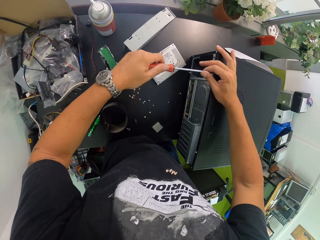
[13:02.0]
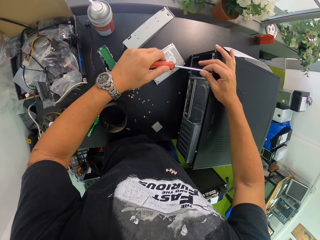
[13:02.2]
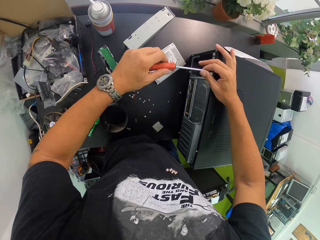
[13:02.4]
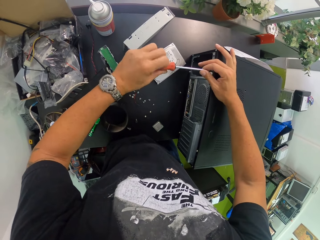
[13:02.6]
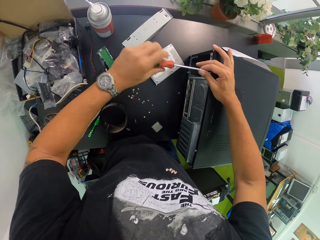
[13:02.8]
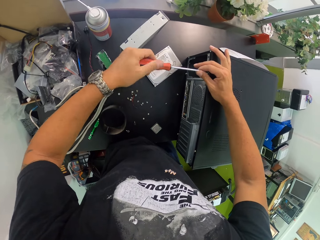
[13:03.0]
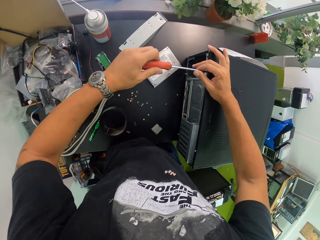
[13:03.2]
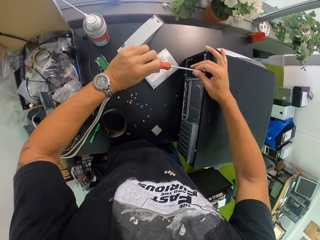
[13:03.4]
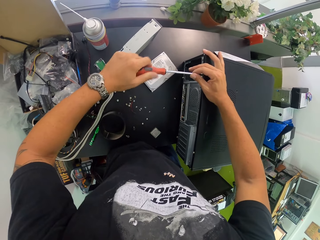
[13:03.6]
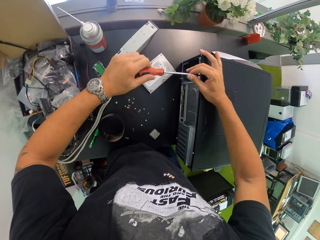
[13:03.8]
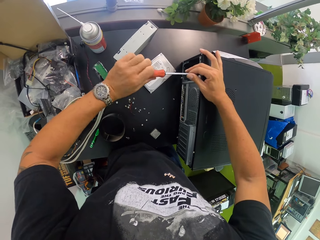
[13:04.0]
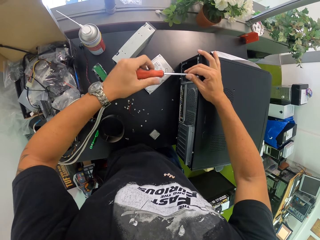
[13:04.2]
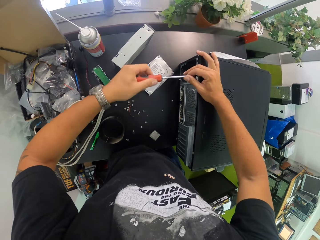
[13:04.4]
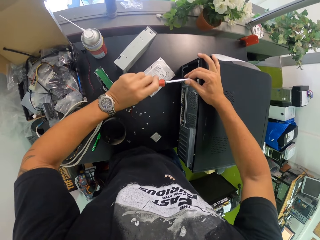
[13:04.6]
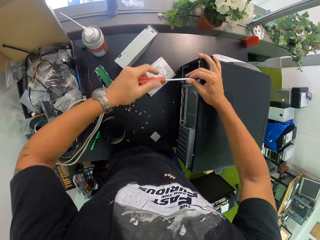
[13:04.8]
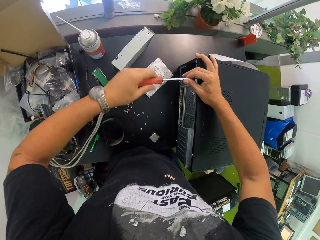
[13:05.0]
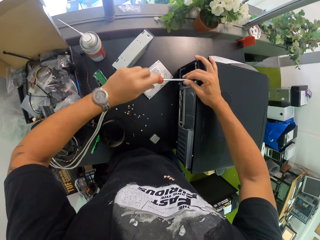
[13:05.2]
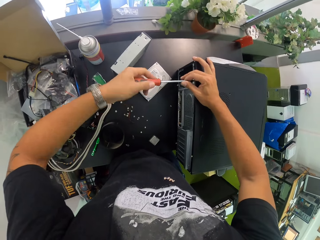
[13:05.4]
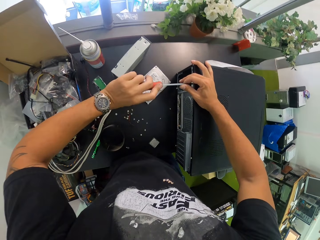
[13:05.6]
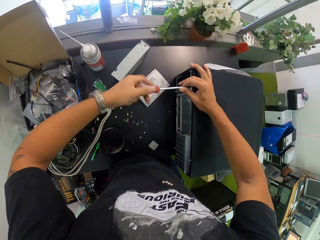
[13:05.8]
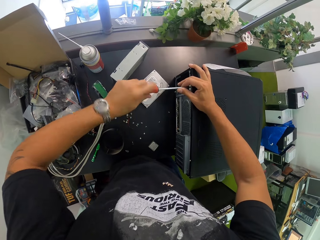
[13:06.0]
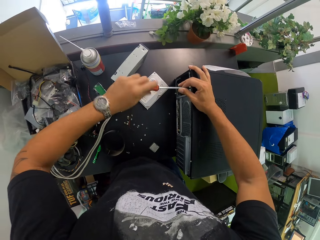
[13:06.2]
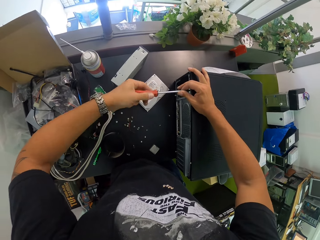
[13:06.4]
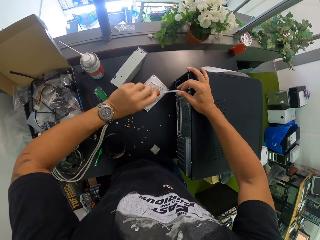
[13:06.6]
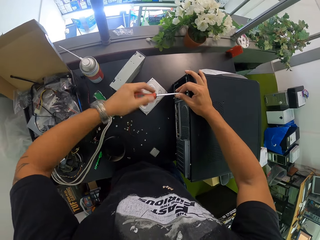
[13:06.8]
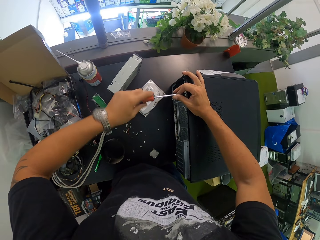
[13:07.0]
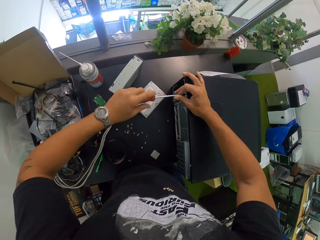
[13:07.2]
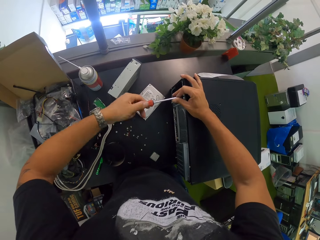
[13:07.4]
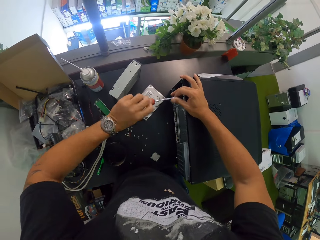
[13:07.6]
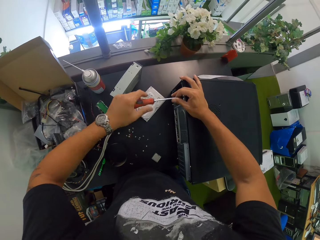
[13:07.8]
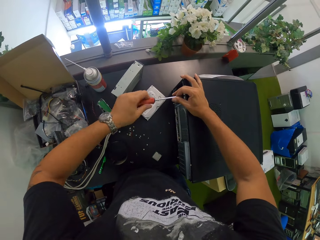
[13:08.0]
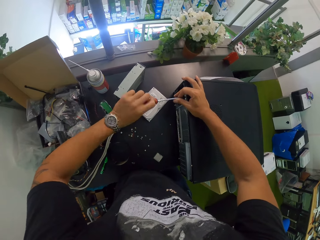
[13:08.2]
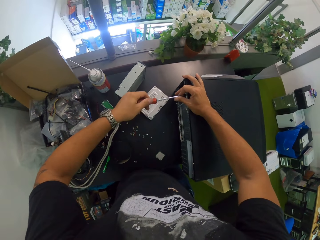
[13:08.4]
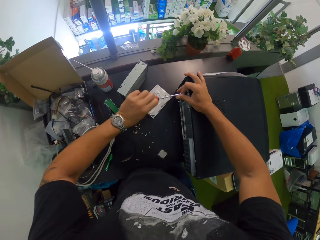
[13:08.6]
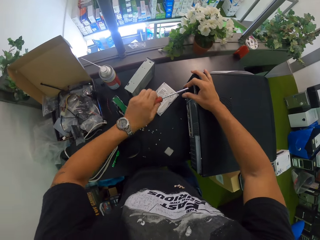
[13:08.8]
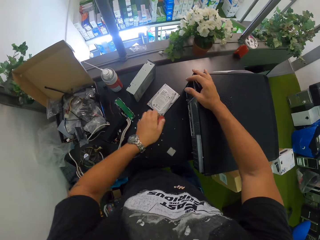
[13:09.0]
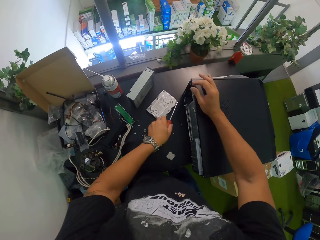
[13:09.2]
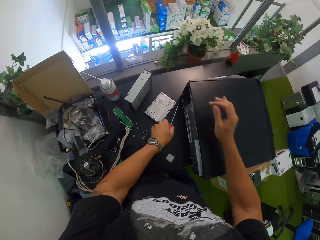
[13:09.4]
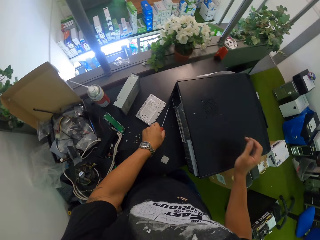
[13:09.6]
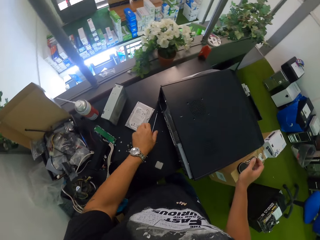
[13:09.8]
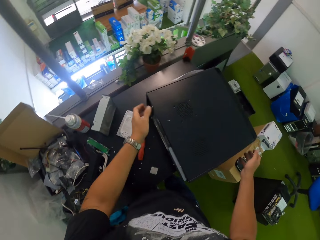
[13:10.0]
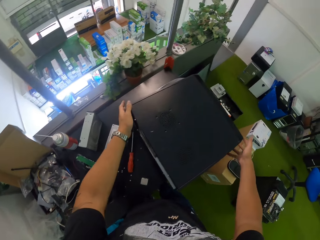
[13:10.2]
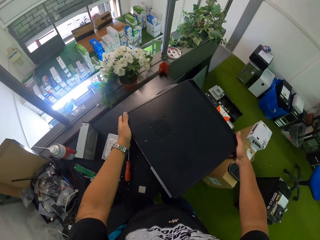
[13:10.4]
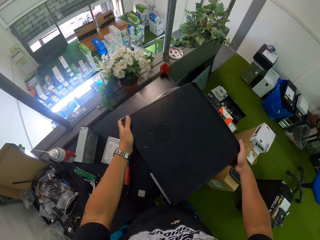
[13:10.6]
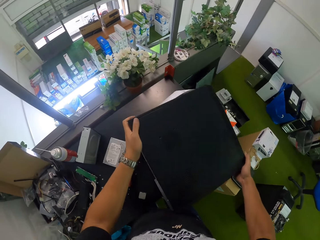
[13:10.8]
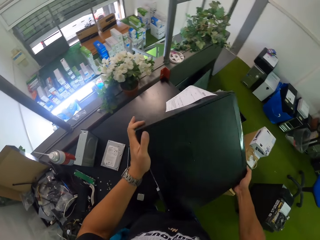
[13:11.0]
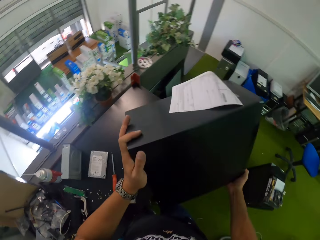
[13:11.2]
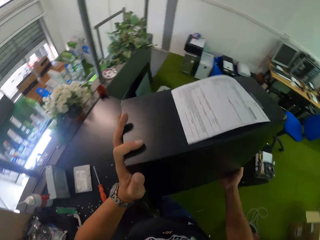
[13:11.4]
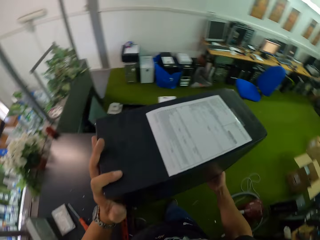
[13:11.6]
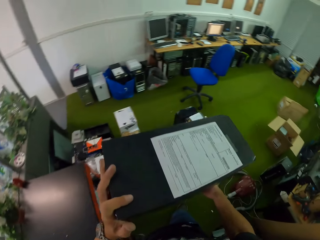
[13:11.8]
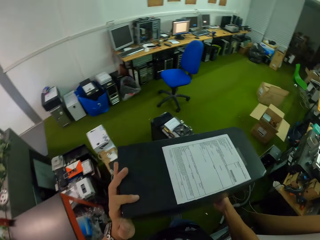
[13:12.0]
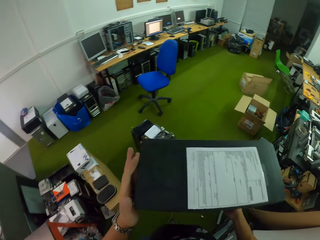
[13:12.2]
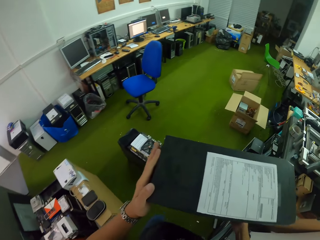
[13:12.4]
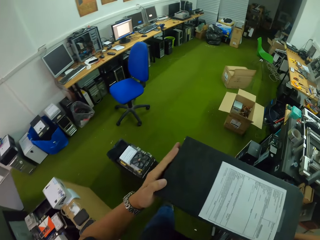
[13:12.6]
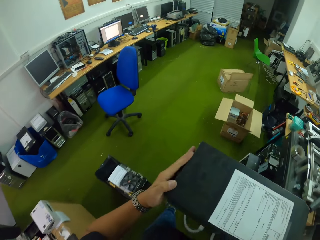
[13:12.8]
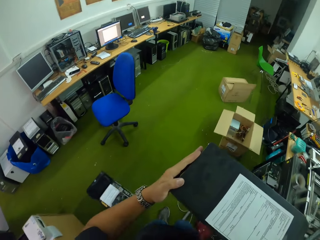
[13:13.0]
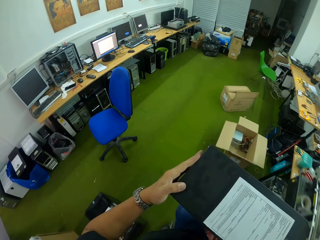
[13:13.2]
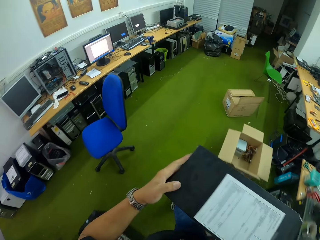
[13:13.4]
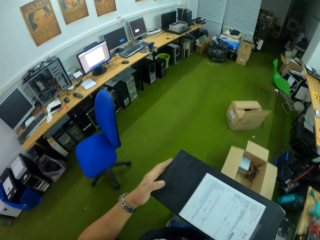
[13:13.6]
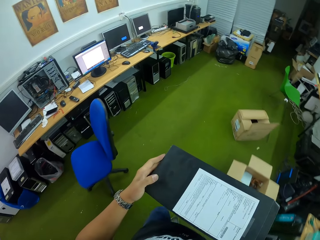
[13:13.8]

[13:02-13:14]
The camera wearer screws a screw in the CPU with both hands. He drops the screwdriver on the table with his left hand. He carries the CPU with both hands. He holds the CPU.

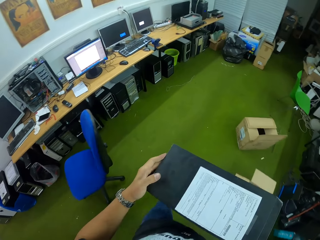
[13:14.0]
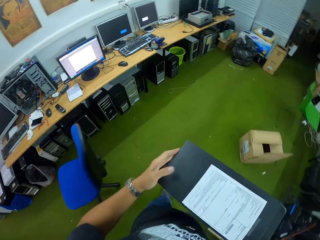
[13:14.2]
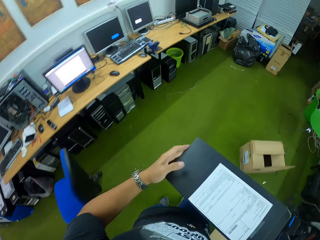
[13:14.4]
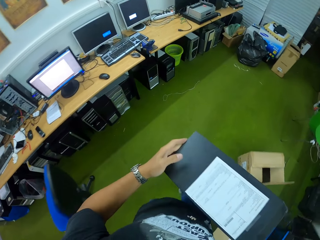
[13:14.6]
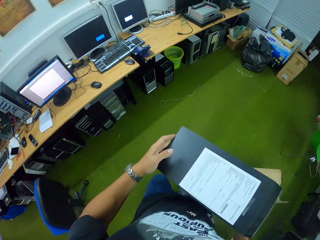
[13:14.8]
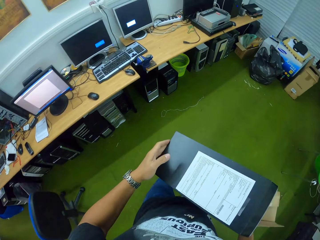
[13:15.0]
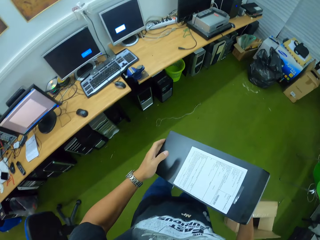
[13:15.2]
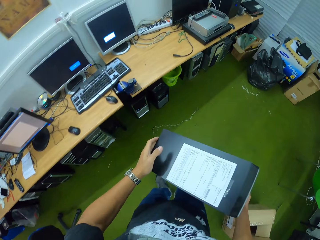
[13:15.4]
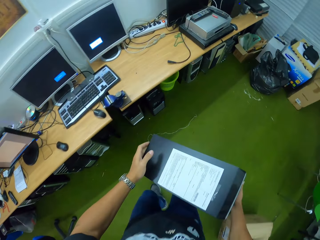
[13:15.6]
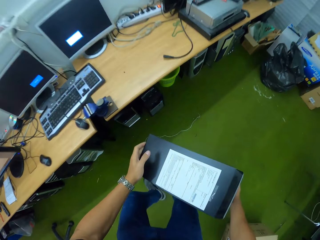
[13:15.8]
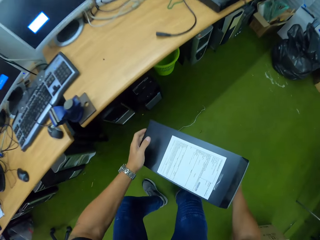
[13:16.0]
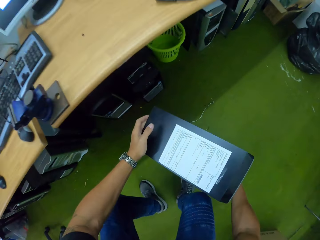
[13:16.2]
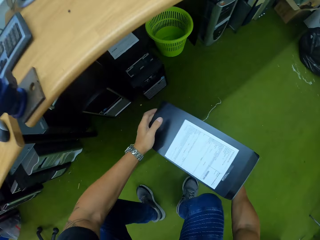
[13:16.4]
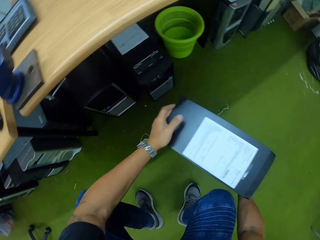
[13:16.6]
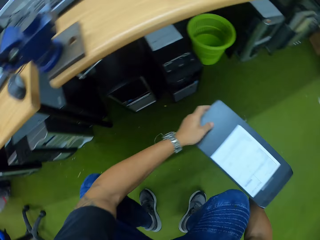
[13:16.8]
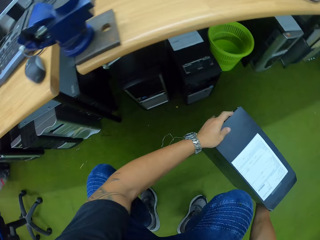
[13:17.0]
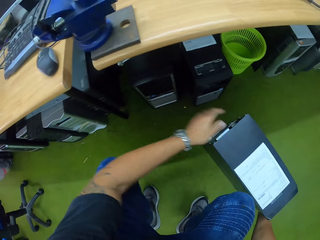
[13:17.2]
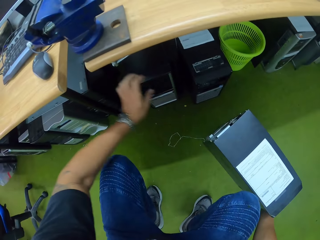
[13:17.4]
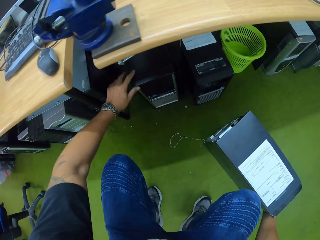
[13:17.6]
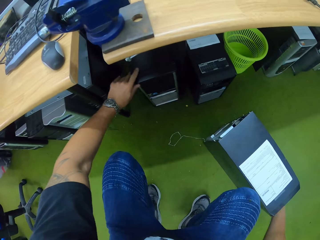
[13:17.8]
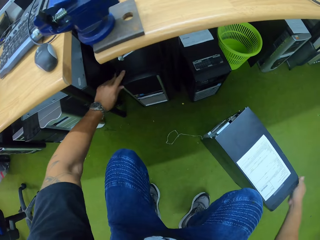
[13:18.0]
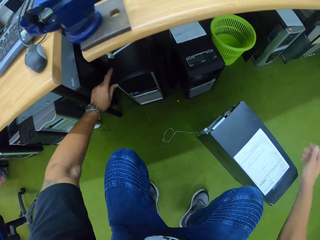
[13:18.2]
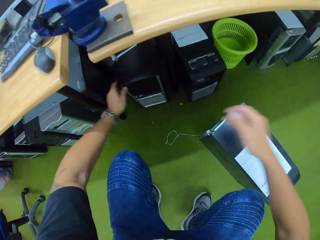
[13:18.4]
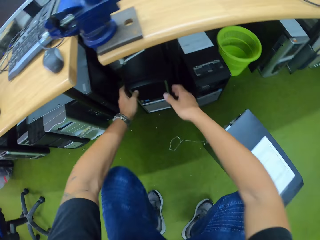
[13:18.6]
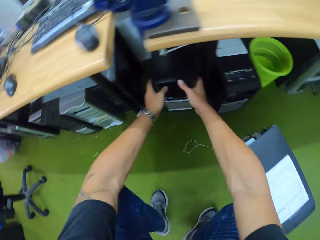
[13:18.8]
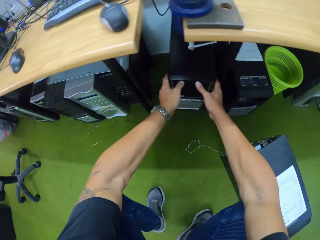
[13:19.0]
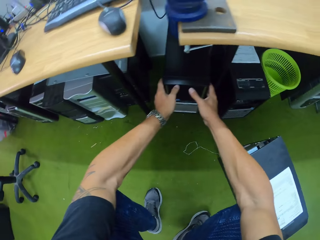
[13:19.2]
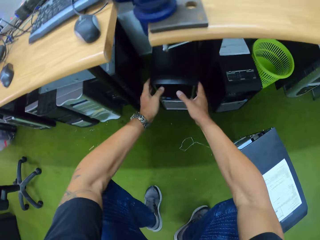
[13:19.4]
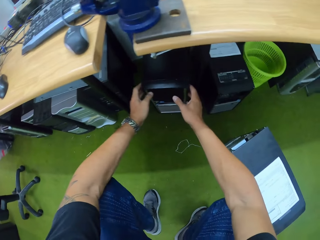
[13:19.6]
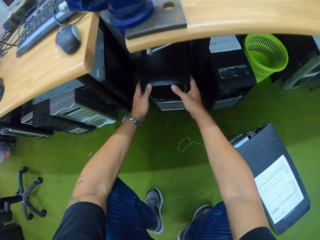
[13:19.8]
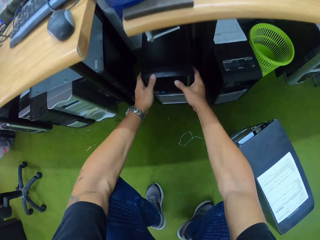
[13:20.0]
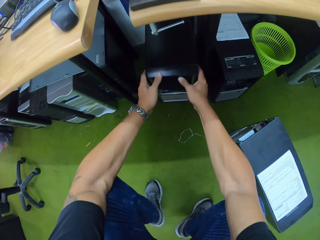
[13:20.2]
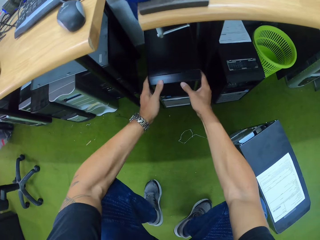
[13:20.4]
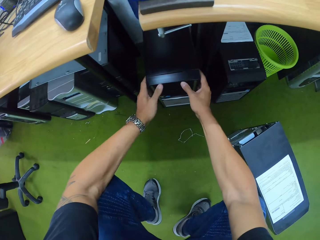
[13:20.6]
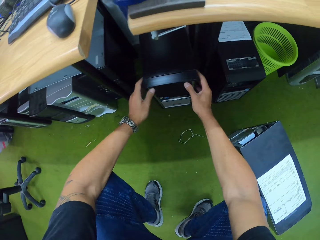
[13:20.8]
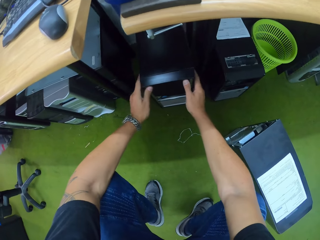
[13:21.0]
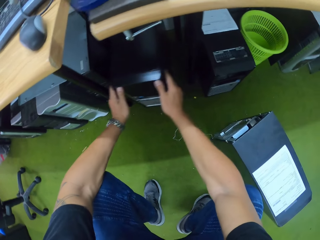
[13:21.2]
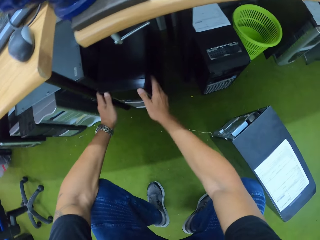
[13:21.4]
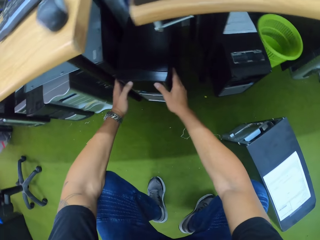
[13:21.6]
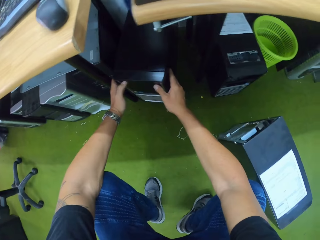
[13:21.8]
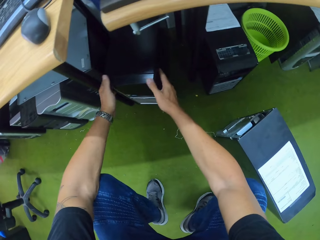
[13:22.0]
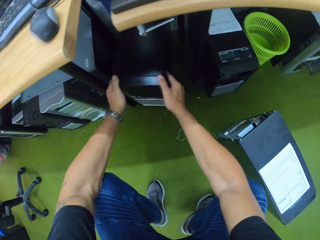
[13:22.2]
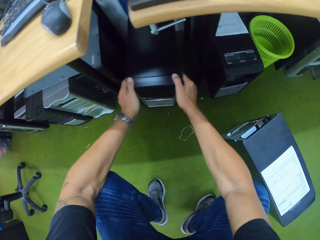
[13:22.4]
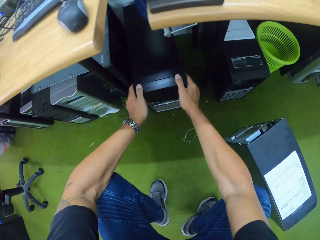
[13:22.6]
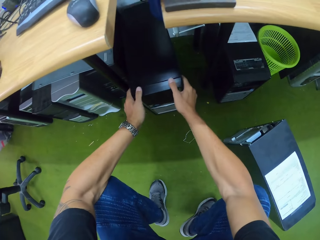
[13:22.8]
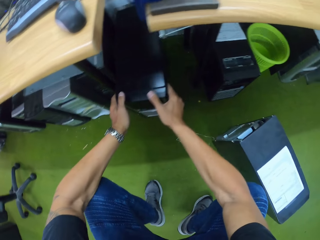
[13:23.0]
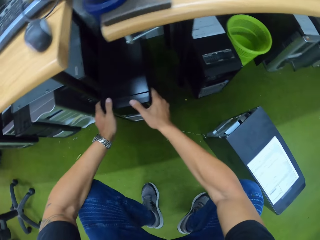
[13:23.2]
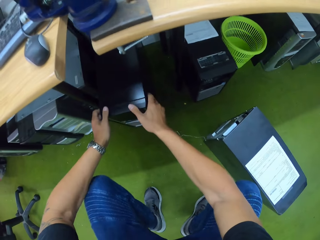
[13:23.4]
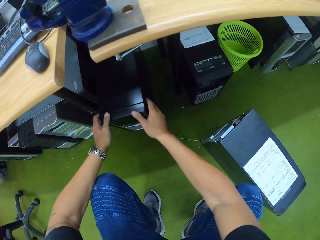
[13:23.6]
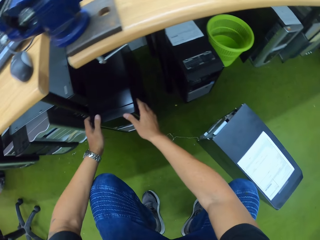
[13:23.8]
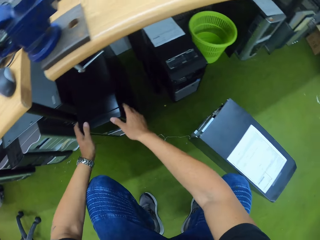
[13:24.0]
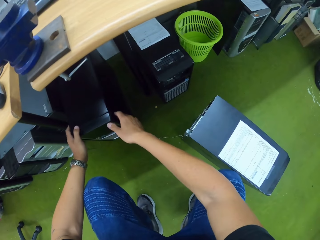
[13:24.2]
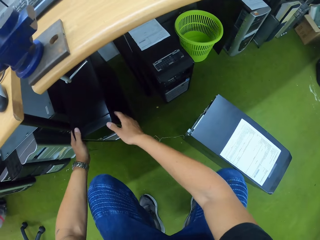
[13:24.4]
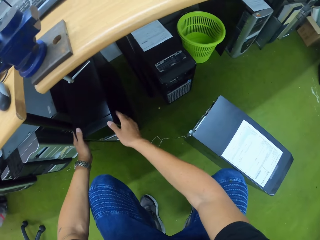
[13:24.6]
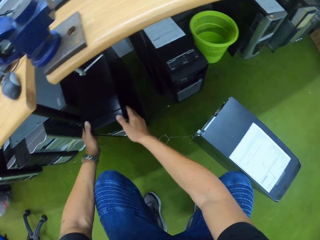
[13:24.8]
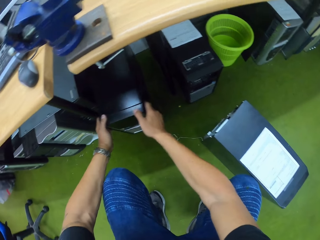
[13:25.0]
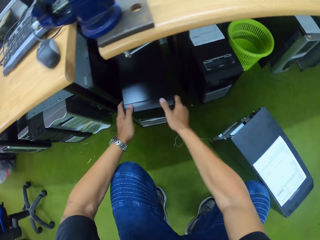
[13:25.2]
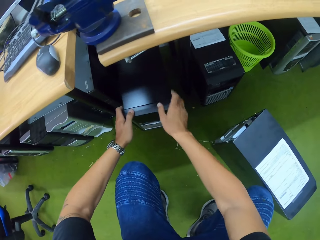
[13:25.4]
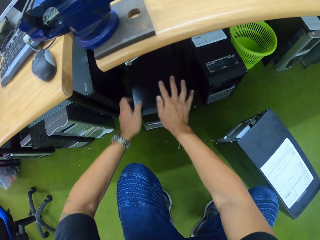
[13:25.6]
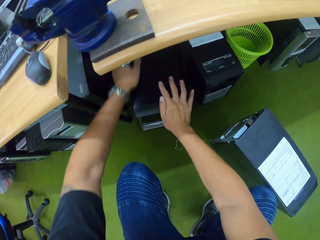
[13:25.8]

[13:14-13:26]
The camera wearer walks in the room. He drops the CPU on the floor with both hands. He moves the CPU. He adjusts the CPU under the table with both hands.
